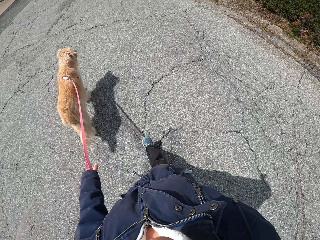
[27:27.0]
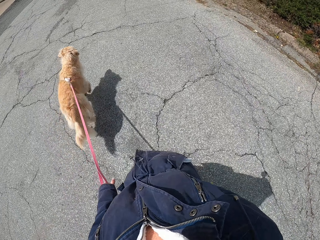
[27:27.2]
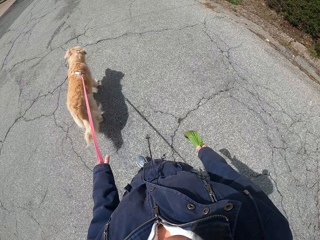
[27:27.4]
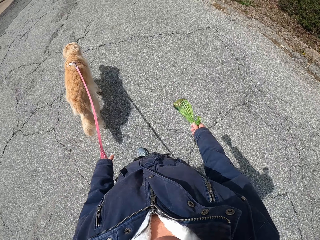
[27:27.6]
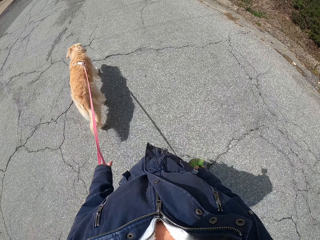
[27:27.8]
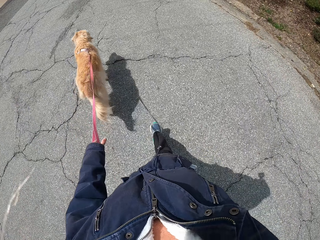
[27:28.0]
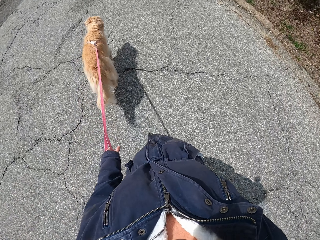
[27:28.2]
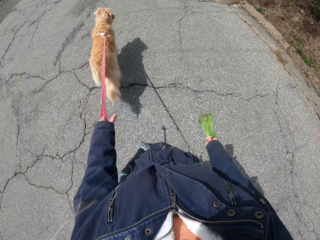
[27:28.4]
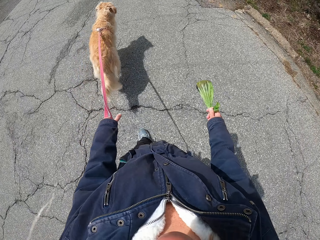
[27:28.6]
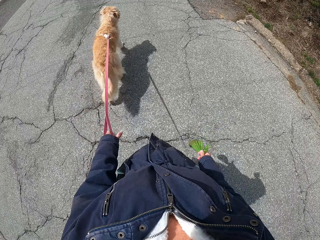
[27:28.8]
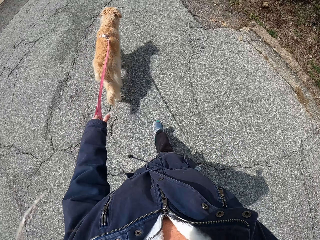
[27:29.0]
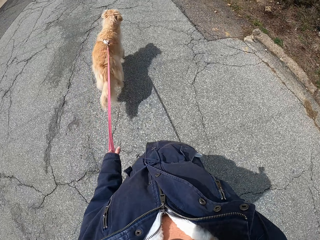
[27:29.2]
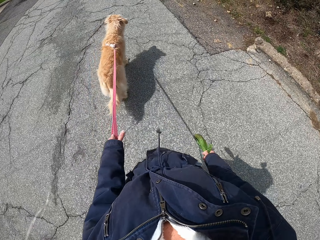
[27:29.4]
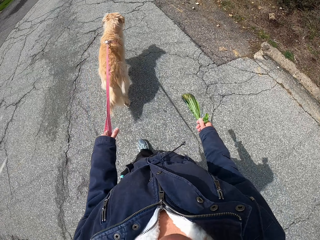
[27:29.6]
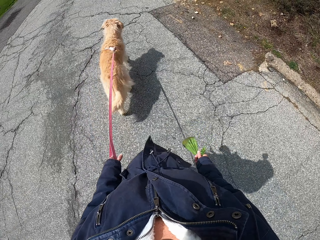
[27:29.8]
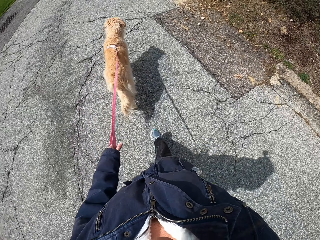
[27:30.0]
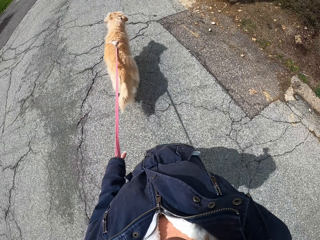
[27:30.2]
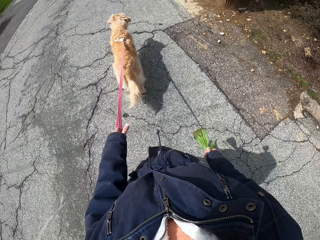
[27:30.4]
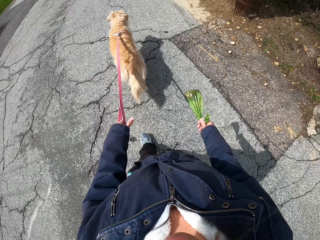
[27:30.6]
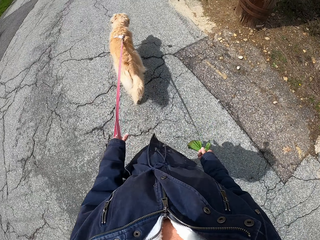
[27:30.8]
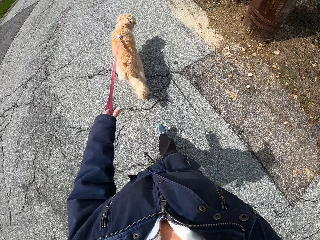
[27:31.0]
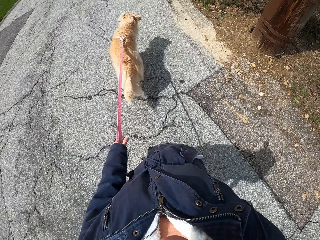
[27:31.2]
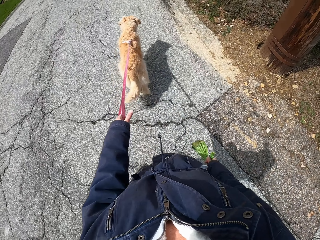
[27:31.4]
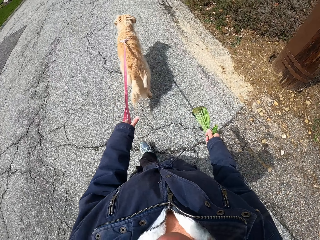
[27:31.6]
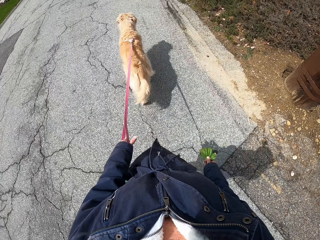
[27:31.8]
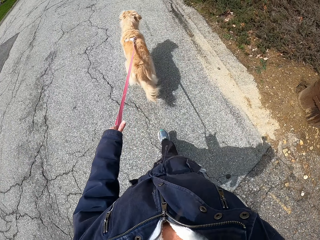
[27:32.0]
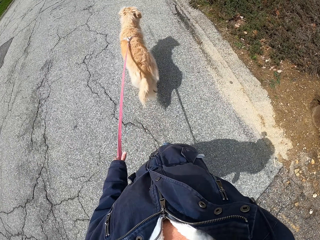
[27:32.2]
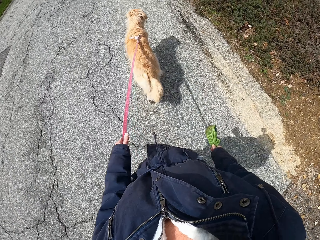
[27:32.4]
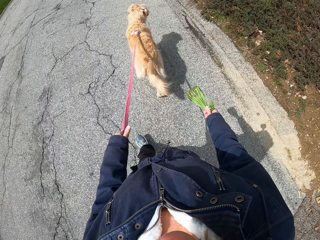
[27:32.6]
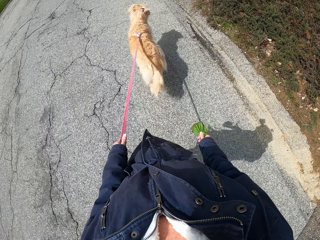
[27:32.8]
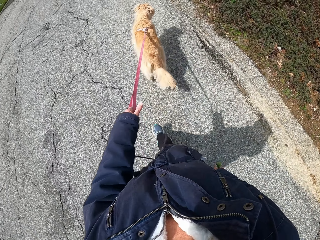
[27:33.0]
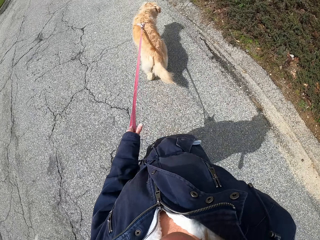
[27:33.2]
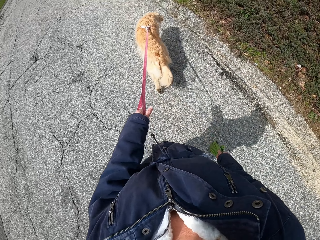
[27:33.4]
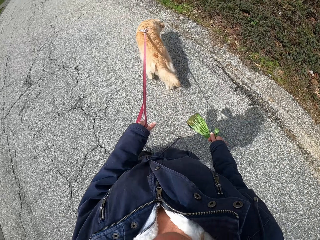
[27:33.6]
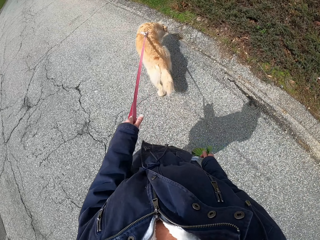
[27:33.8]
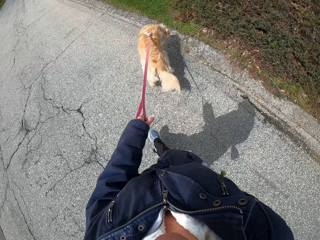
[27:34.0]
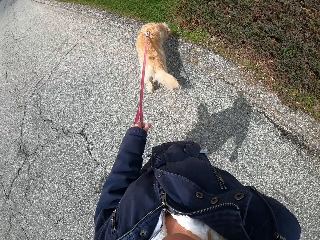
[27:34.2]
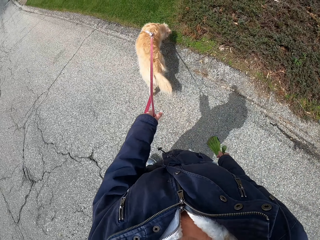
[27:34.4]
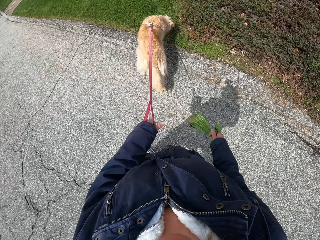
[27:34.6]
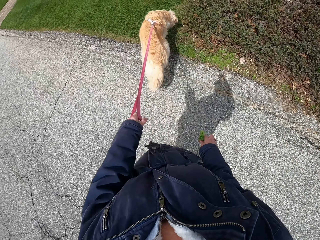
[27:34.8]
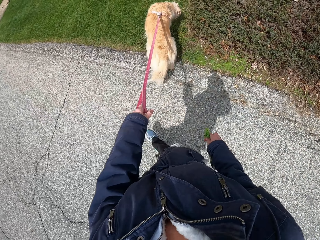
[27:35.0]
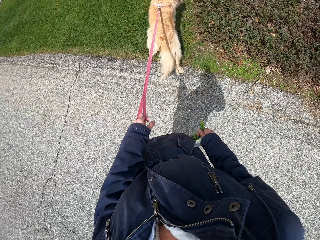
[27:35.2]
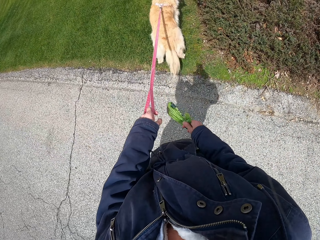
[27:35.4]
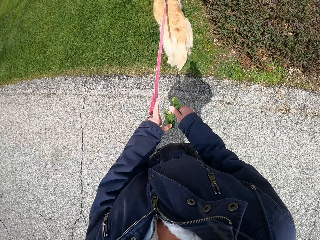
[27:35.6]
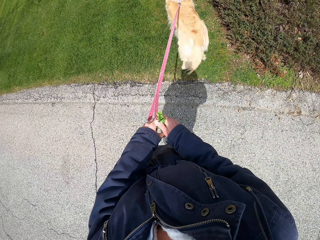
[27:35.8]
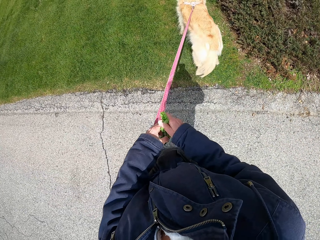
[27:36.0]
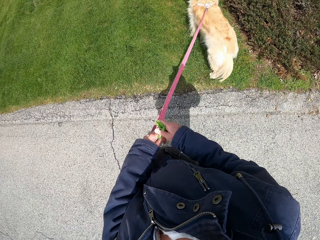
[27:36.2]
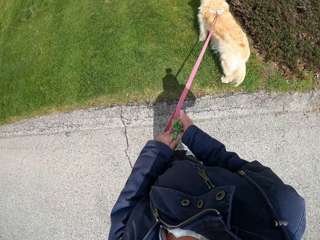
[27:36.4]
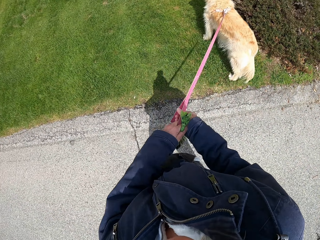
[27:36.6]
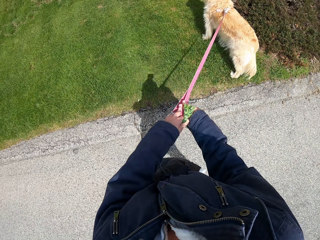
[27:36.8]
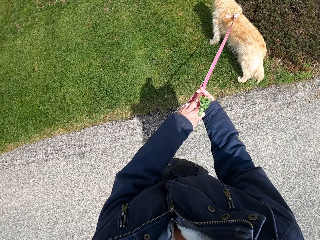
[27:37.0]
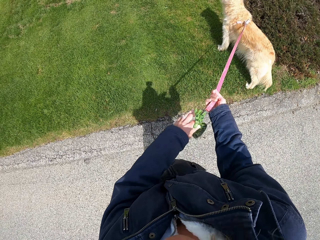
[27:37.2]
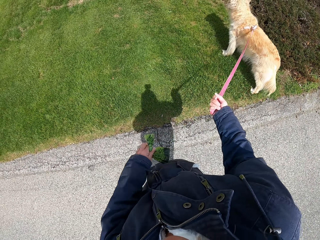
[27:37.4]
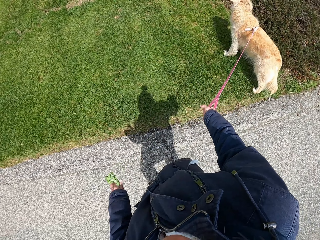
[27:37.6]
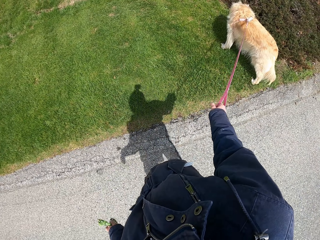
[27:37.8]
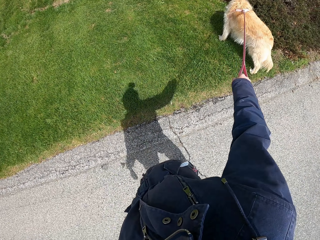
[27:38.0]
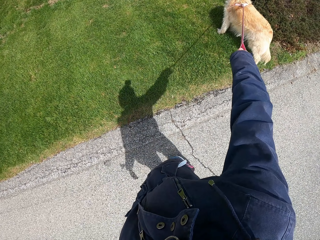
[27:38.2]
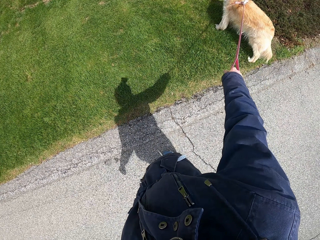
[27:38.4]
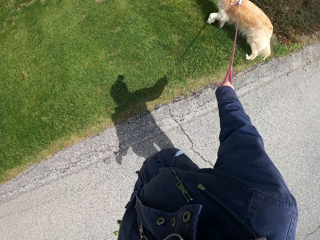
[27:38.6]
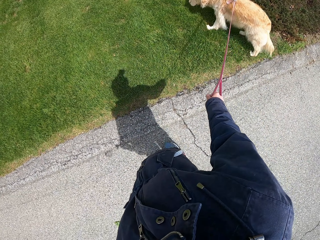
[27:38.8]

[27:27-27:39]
The camera wearer looks at the dog. They hold the leash with both hands. They stand.

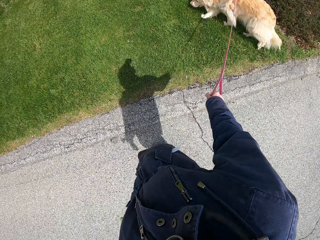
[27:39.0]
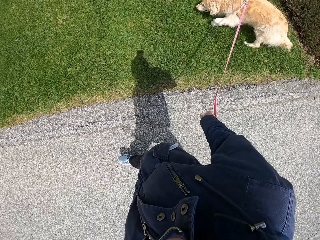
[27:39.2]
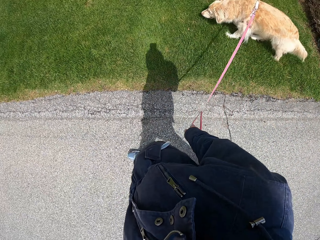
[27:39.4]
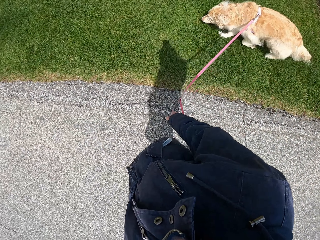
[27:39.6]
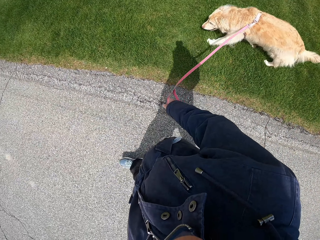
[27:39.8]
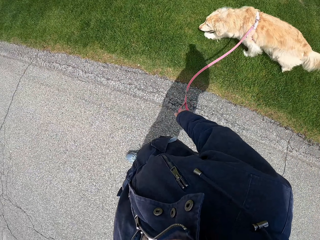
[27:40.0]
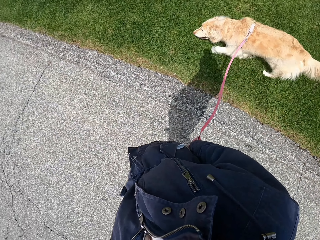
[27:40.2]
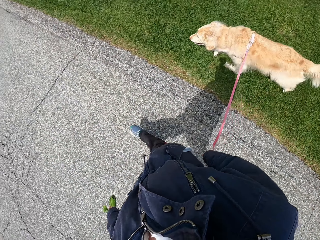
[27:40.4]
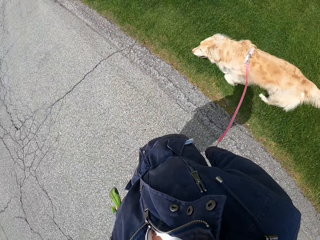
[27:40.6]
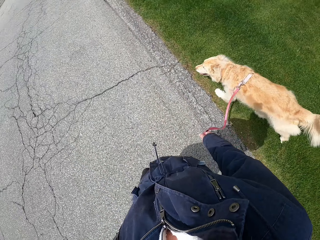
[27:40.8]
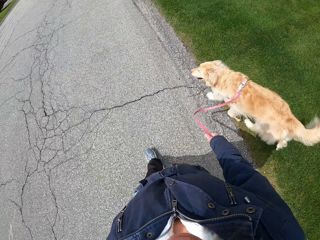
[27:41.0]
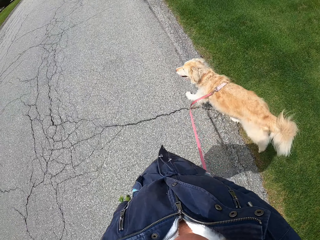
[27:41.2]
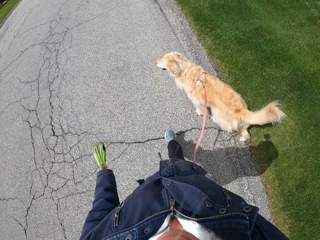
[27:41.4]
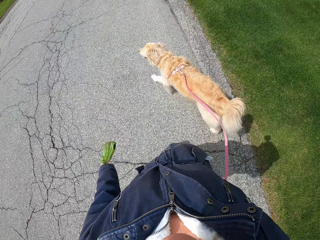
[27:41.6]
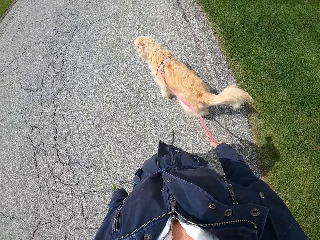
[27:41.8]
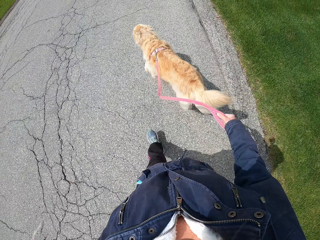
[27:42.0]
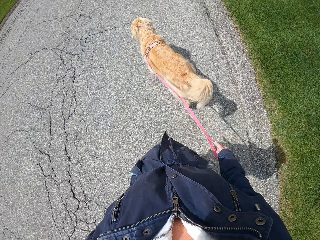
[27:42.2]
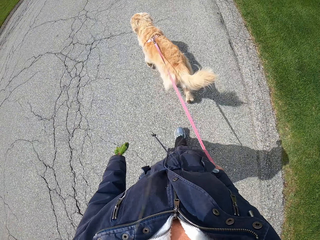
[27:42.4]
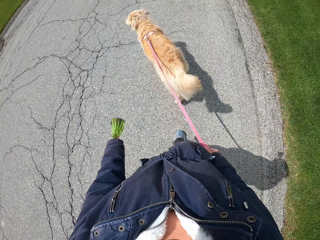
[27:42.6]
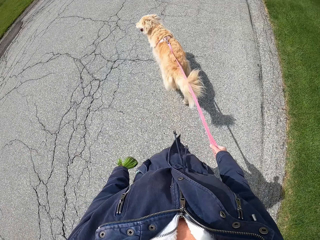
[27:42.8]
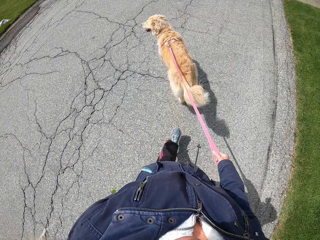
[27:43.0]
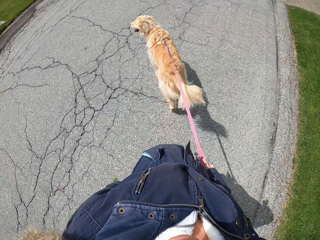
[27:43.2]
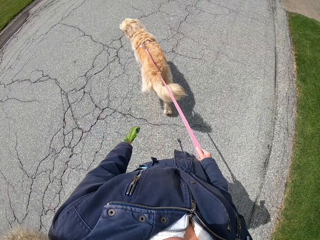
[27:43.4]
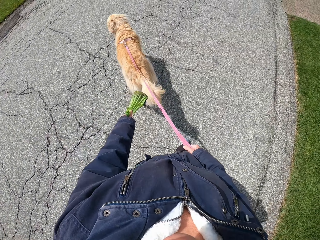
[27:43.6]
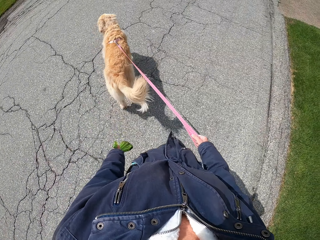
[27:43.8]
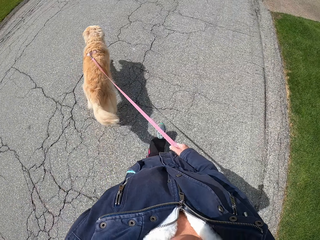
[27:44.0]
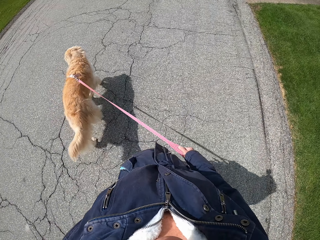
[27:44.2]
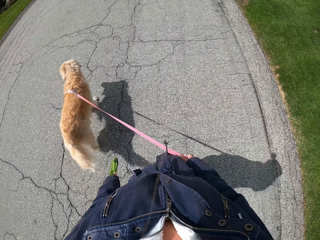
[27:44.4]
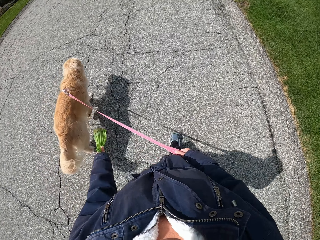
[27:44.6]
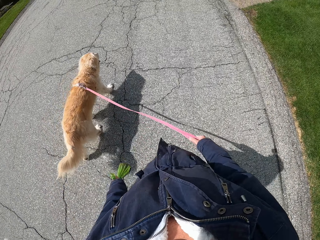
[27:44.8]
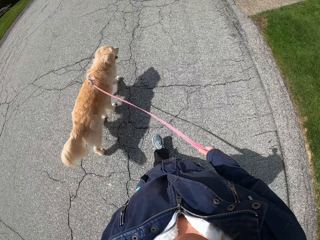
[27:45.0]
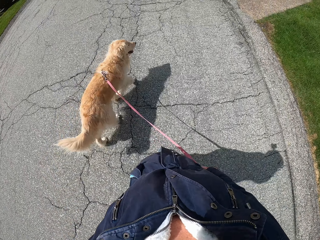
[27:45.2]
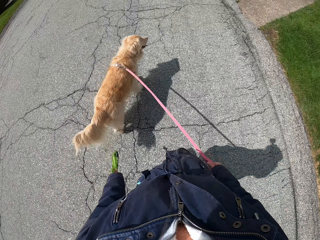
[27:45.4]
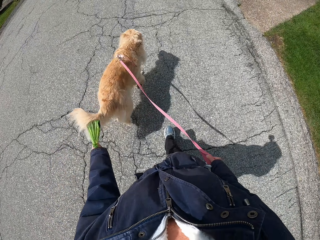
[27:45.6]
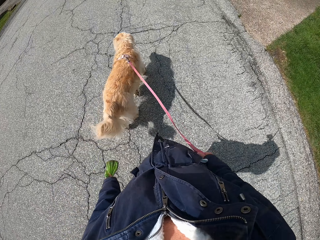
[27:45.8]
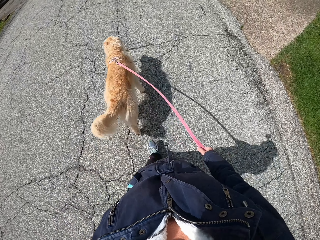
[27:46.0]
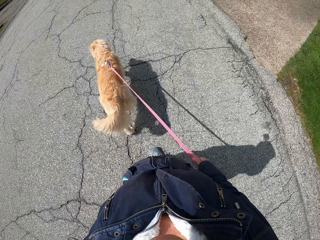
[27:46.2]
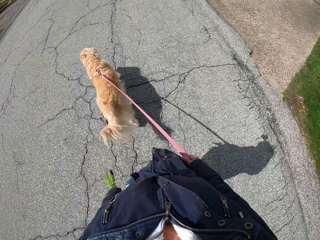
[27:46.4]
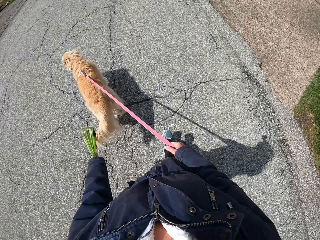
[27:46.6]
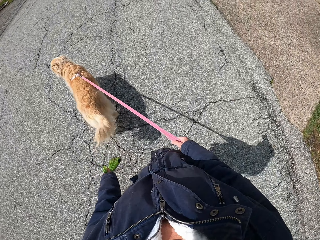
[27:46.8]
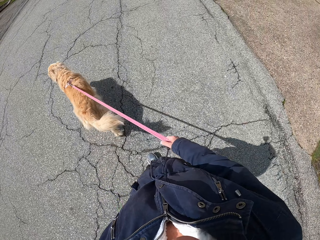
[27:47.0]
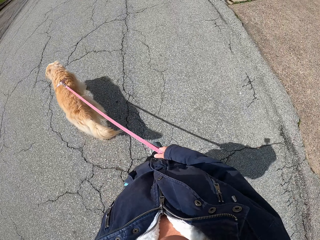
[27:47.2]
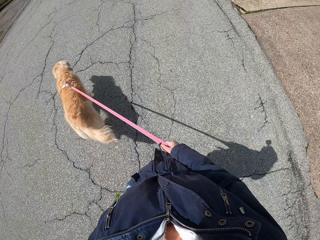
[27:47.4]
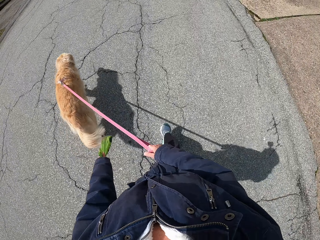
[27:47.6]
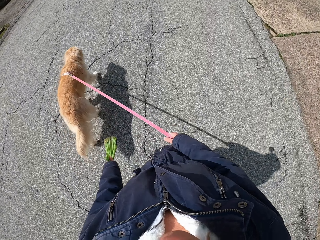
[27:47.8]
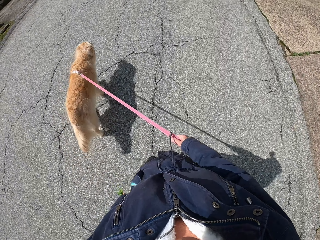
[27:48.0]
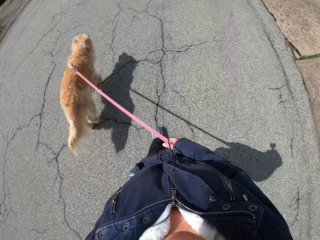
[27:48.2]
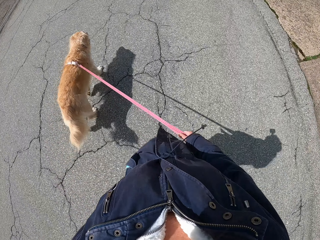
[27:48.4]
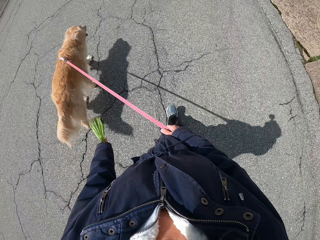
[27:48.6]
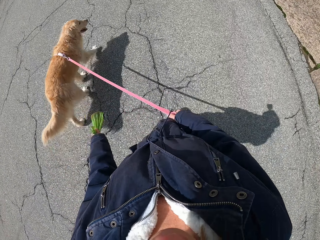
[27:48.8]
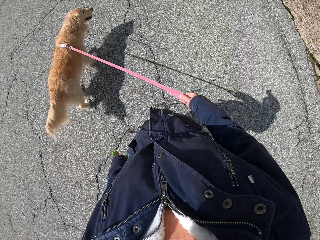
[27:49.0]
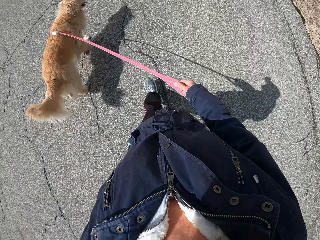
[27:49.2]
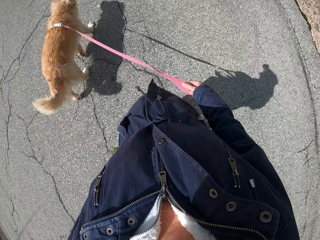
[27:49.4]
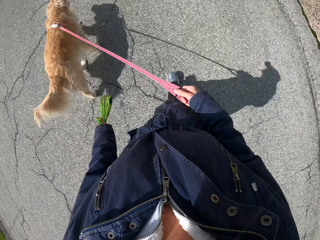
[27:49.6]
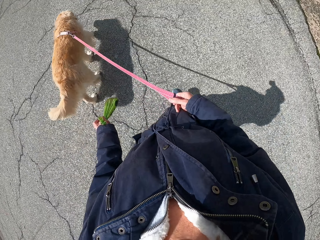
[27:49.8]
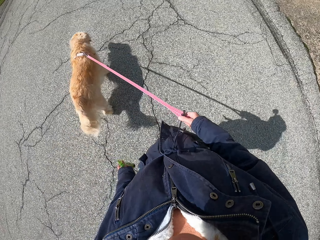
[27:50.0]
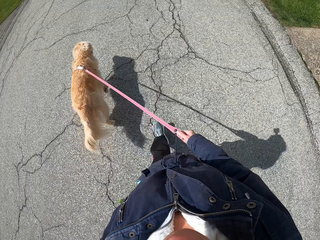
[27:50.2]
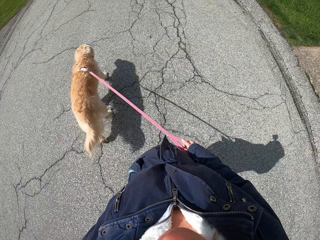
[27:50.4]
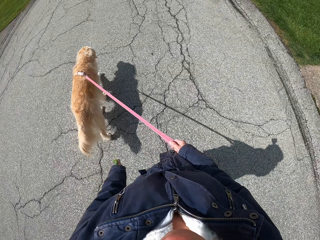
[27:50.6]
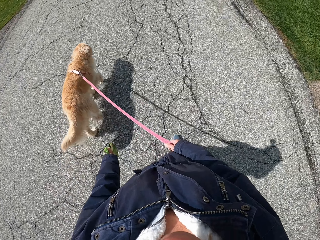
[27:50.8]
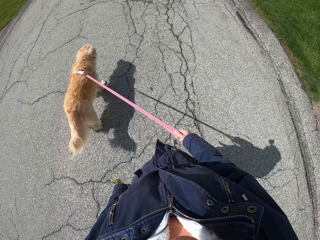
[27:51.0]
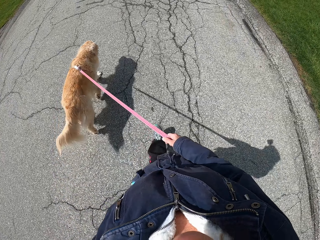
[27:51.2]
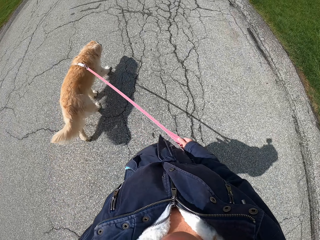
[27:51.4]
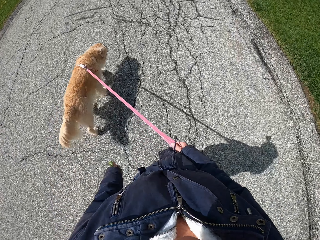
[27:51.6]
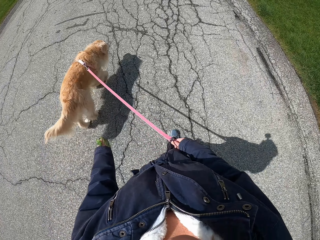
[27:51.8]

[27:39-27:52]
The camera wearer walks the dog around. They change the leash from the left to the right hand.
